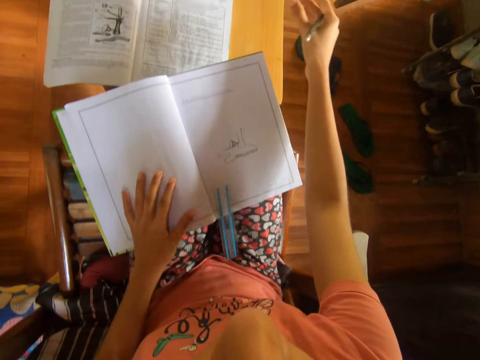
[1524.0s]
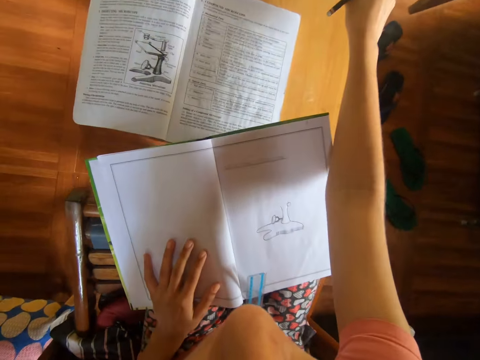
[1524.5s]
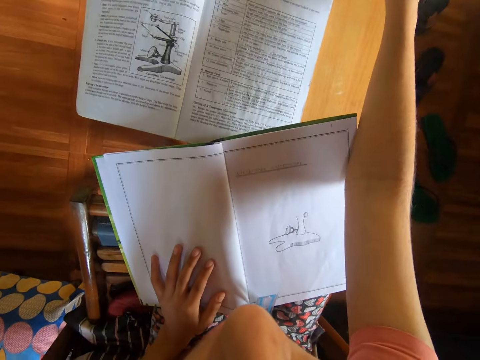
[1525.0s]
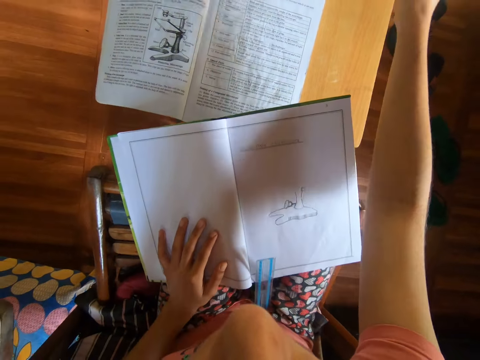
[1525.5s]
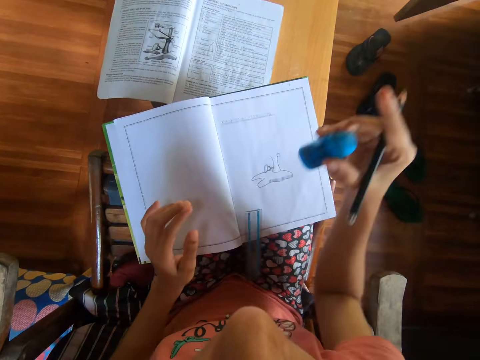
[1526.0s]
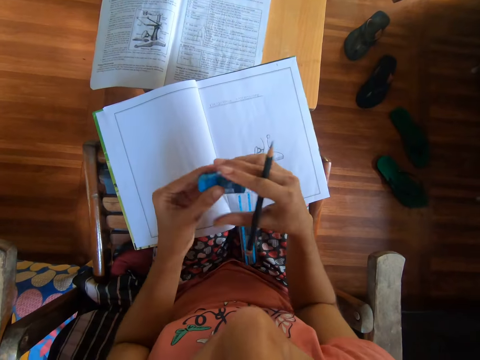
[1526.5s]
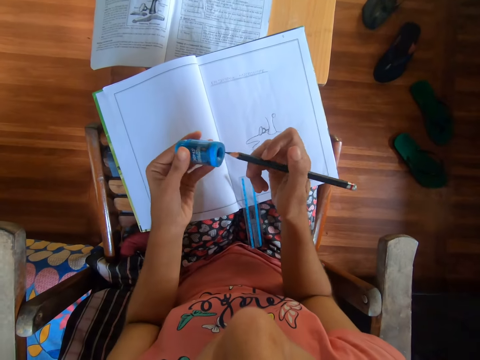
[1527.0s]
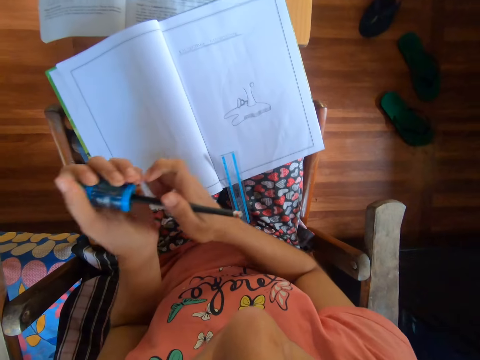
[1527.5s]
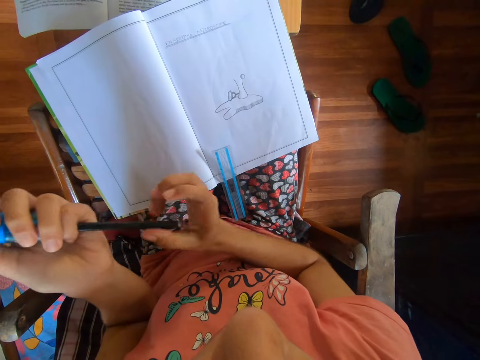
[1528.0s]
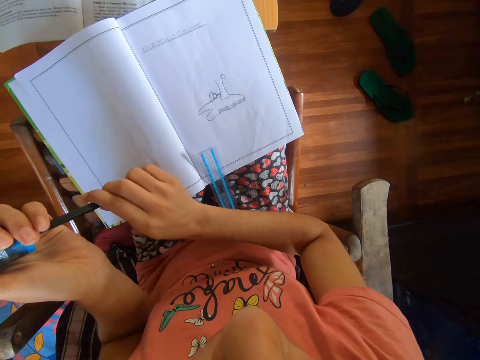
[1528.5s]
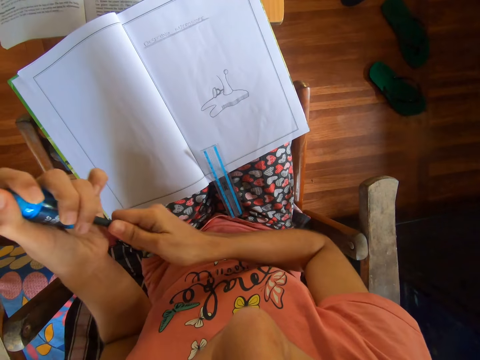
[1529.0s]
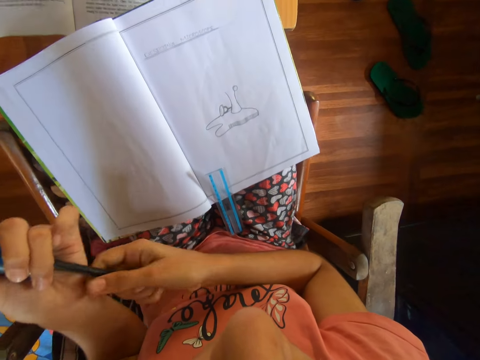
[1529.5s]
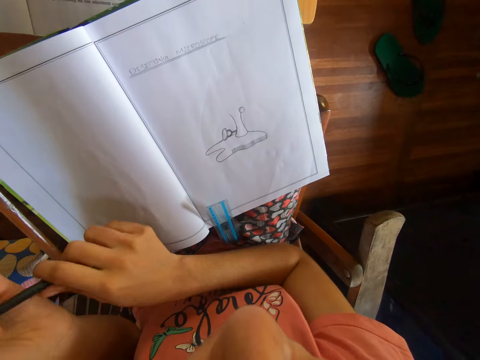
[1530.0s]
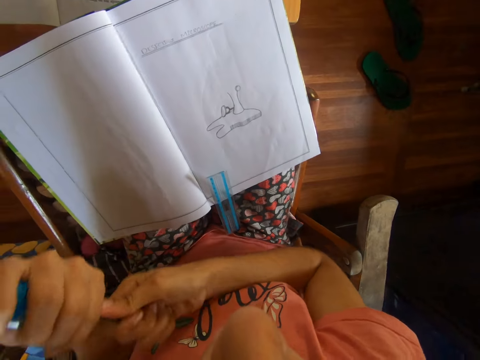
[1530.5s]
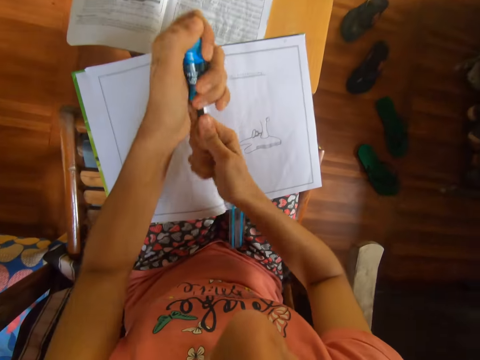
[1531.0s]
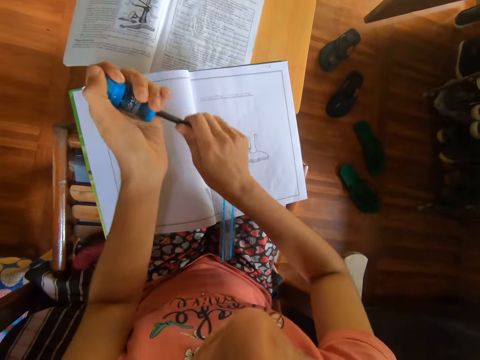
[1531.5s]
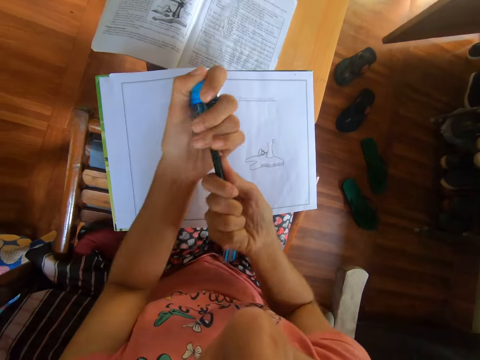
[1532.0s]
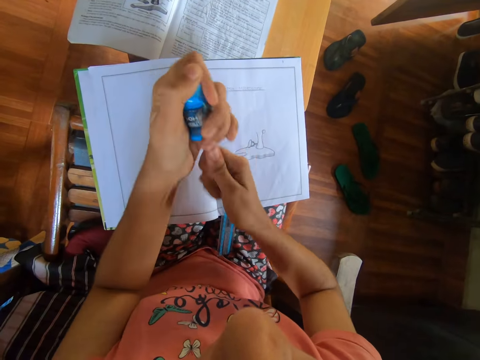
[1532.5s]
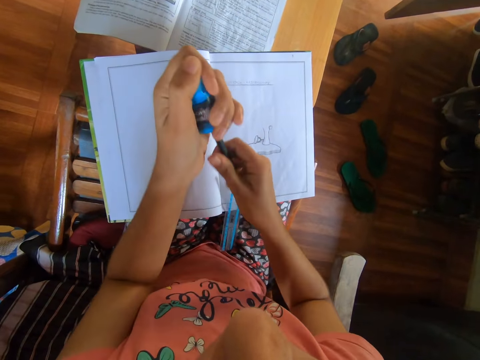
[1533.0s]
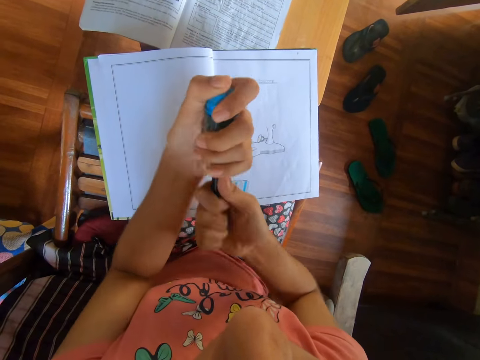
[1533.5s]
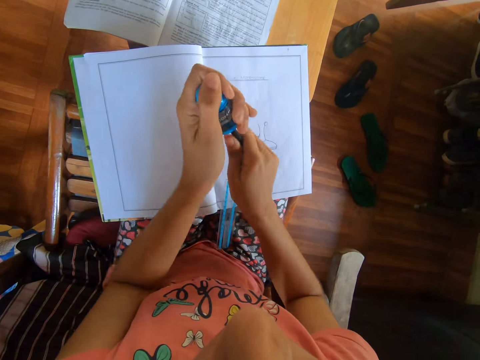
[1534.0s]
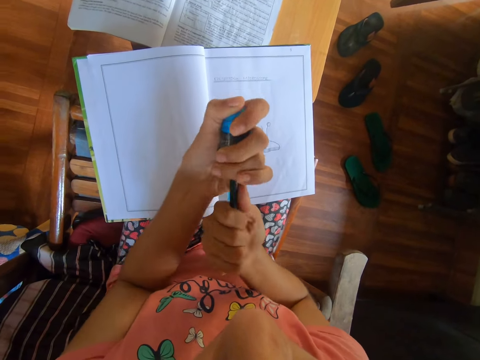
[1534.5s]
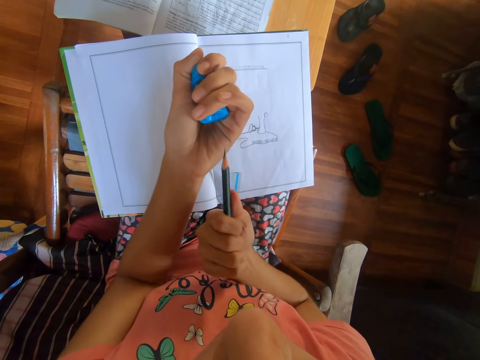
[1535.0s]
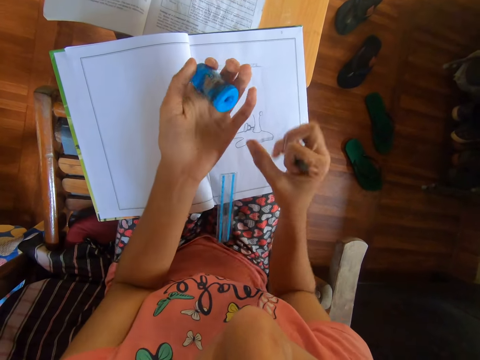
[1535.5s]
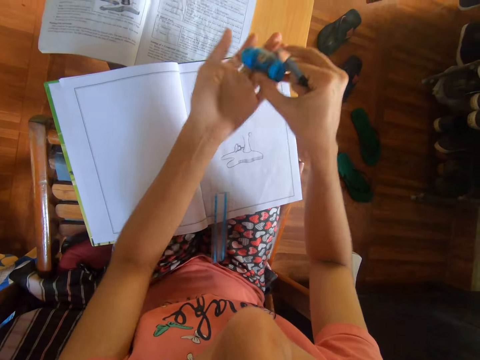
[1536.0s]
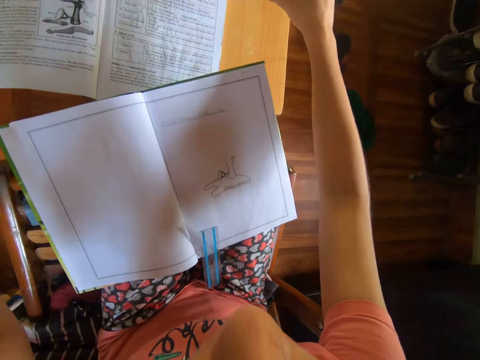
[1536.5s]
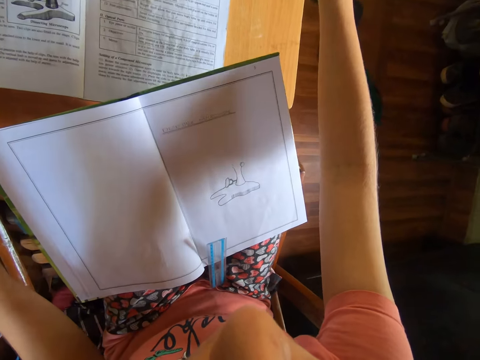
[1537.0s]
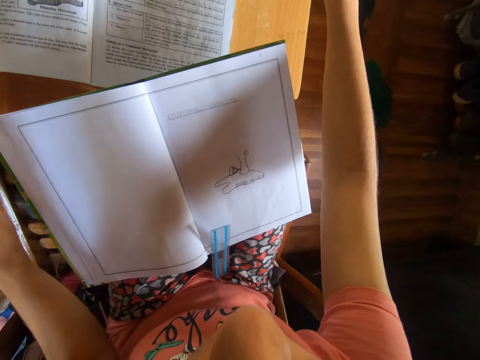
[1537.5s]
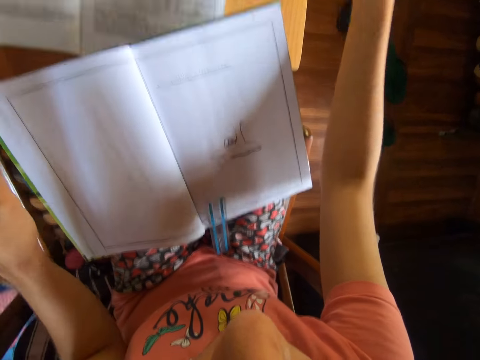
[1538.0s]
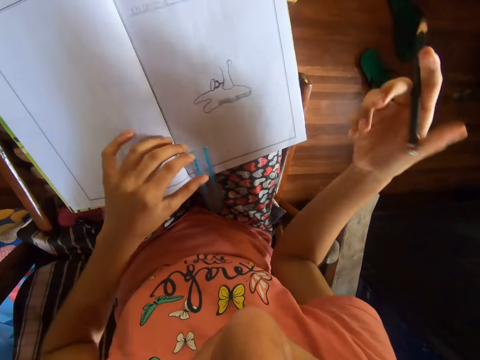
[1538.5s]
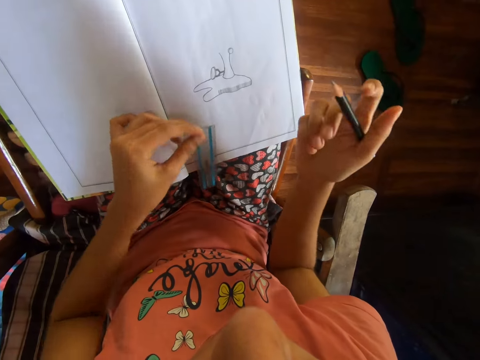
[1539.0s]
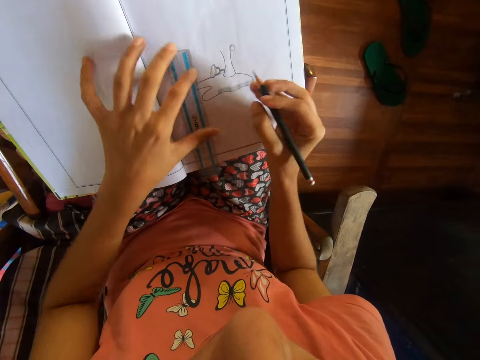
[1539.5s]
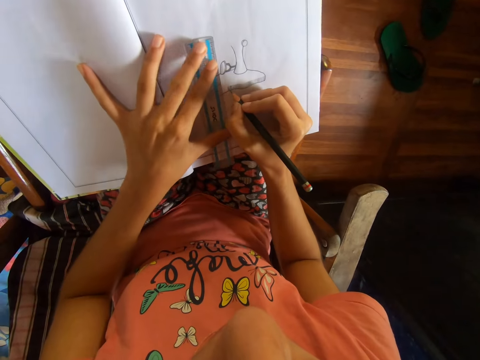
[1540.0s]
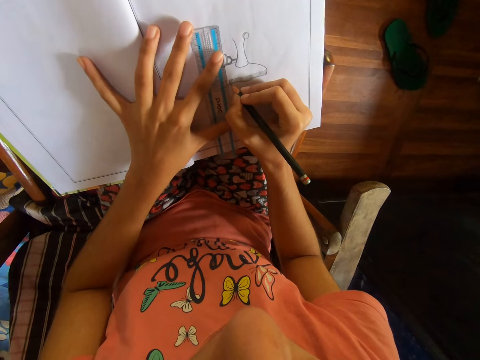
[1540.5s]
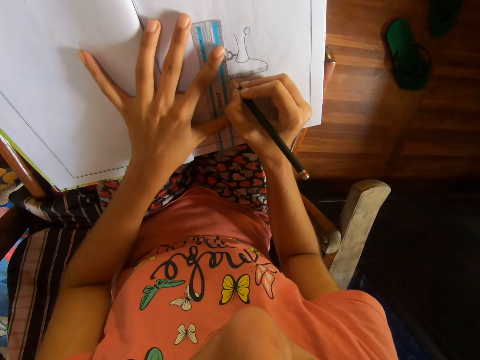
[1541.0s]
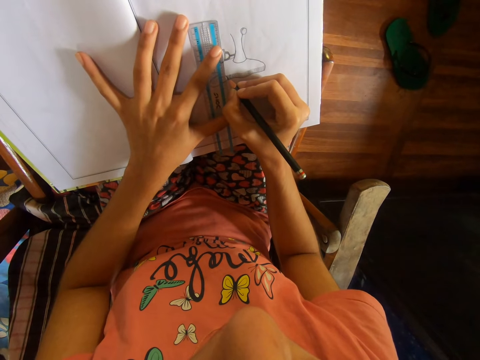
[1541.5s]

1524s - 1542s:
The camera wearer moves her left hand and moves her right hand. She picks up the pencil sharpener and eraser combo from the table with her right hand. She passes the pencil sharpener and eraser combo from her right hand to her left hand. She holds the sharpener with her left hand. She sharpens the pencil in her right hand with the pencil sharpener and eraser combo in her left hand. She puts the pencil in the sharpener. She removes the pencil in the sharpener. She passes the pencil sharpener and eraser combo from her left hand to her right hand. She picks up the sharpener with her right hand. She drops the pencil sharpener and eraser combo on the table with her right hand. She moves the ruler on the drawing book with her left hand. She picks up the ruler with her left hand. She puts the ruler on the drawing book. She draws on the drawing book with the pencil and the ruler in her hands.

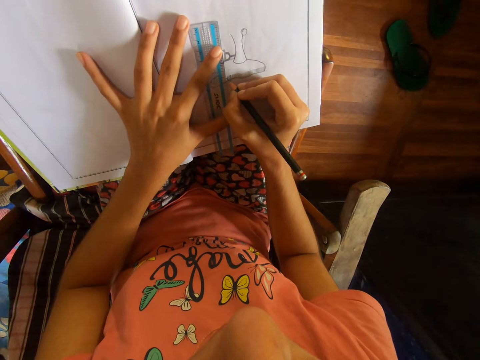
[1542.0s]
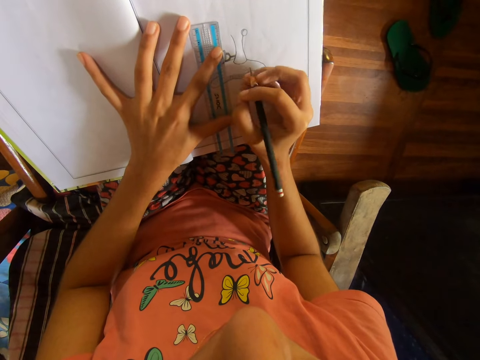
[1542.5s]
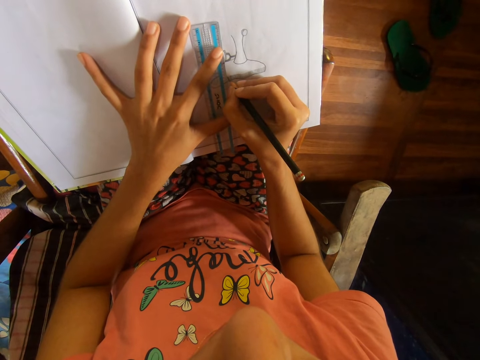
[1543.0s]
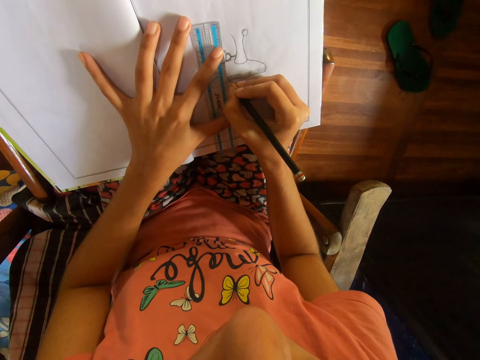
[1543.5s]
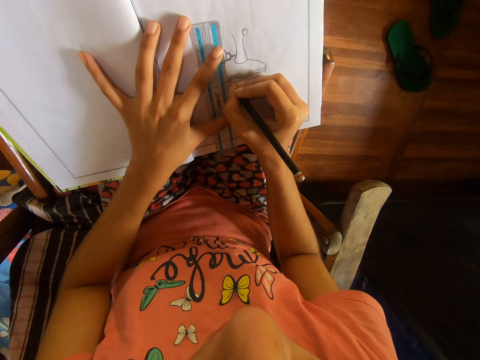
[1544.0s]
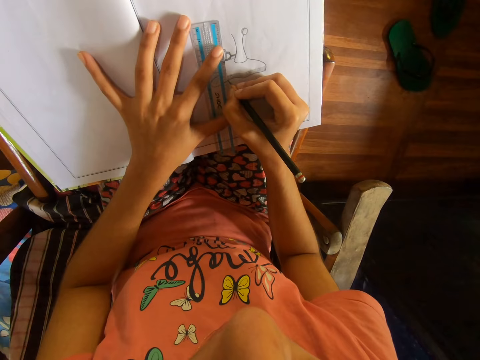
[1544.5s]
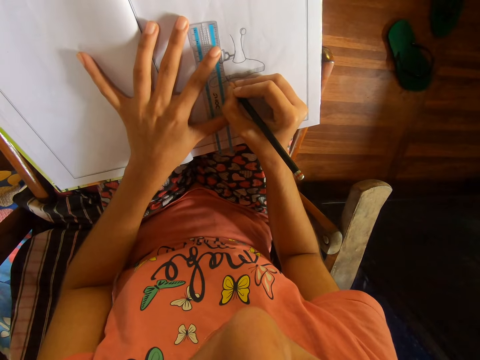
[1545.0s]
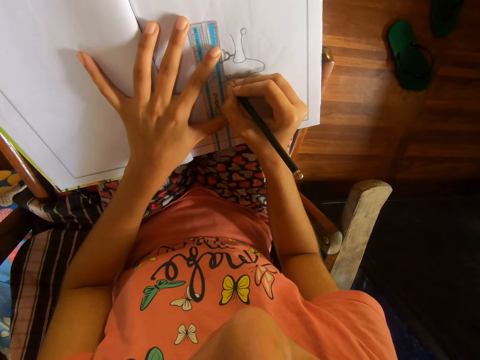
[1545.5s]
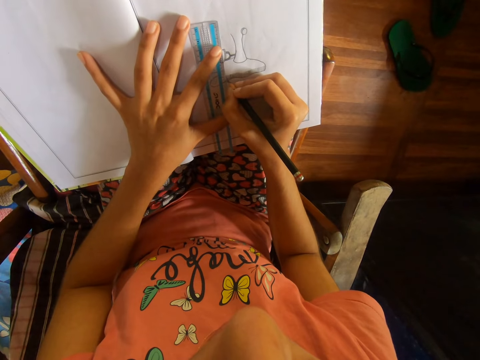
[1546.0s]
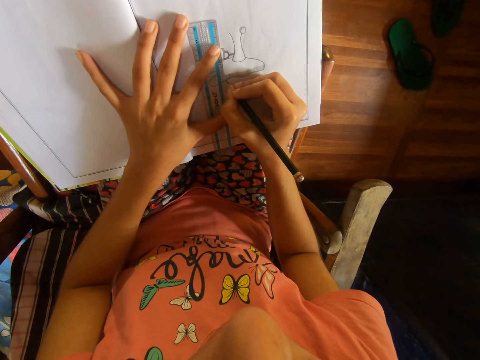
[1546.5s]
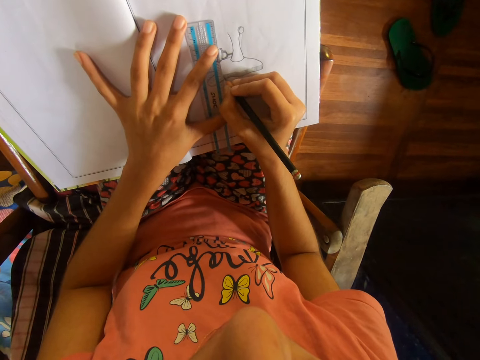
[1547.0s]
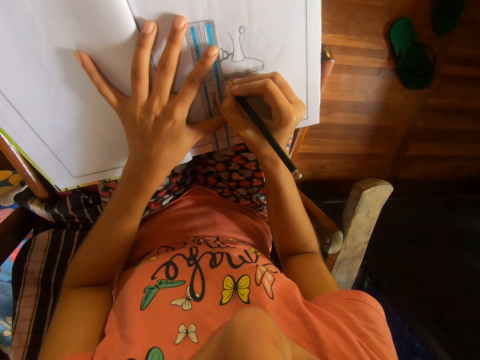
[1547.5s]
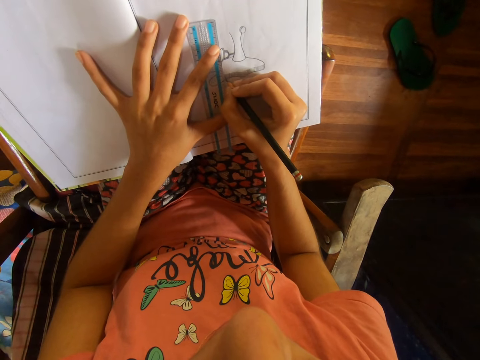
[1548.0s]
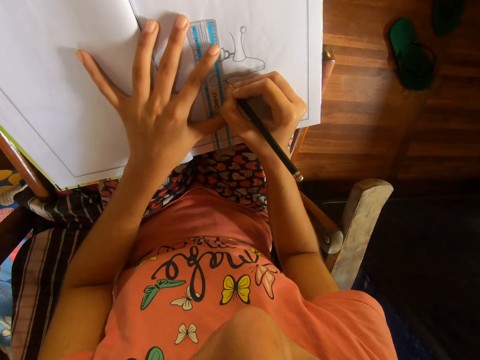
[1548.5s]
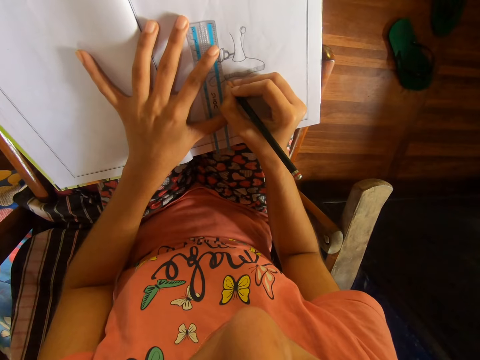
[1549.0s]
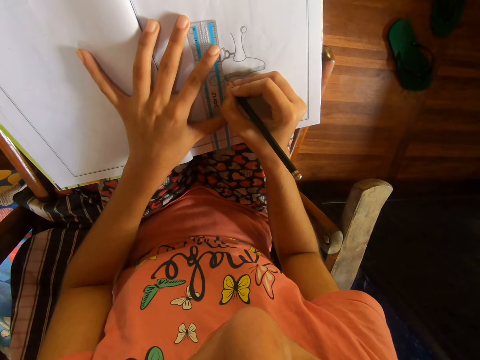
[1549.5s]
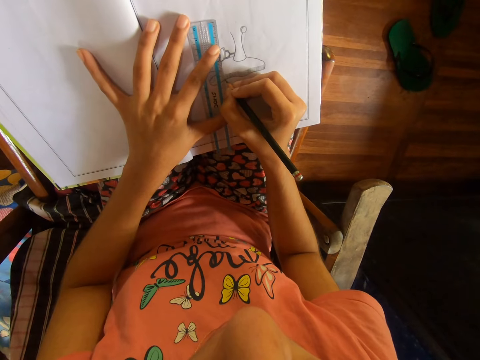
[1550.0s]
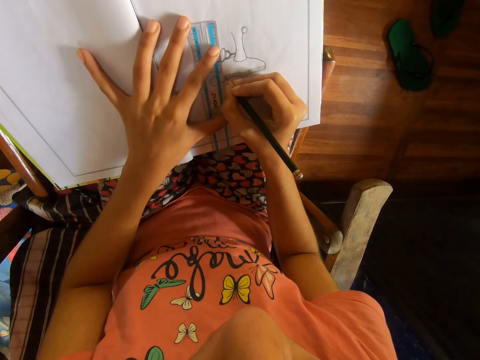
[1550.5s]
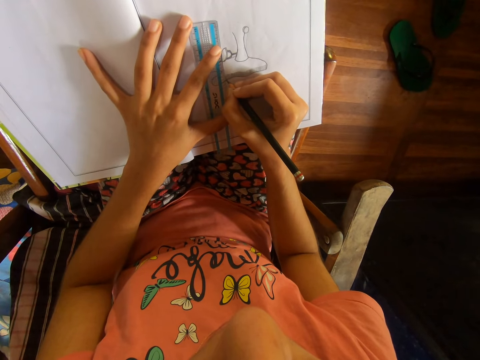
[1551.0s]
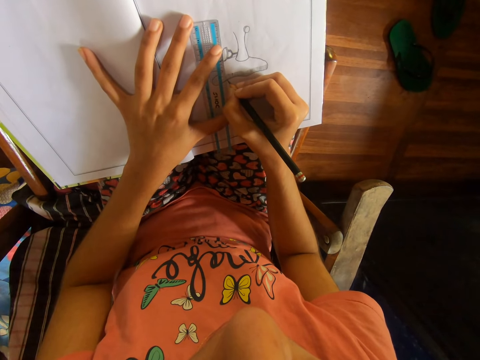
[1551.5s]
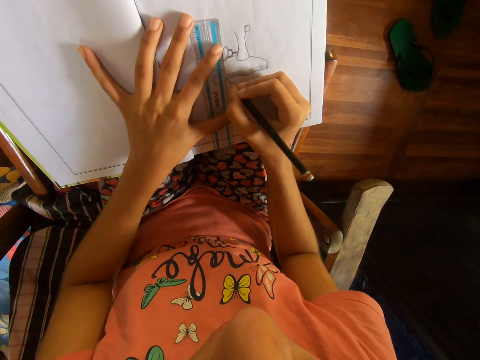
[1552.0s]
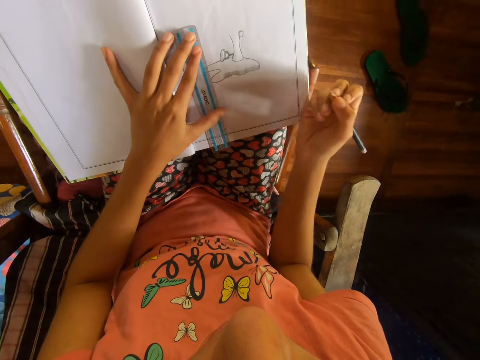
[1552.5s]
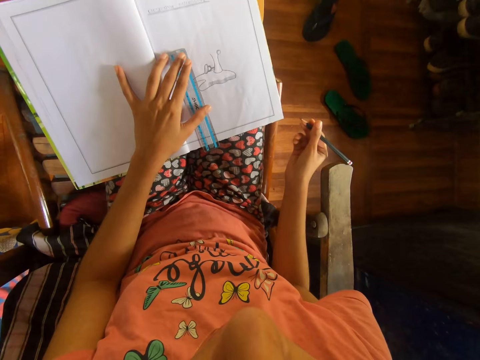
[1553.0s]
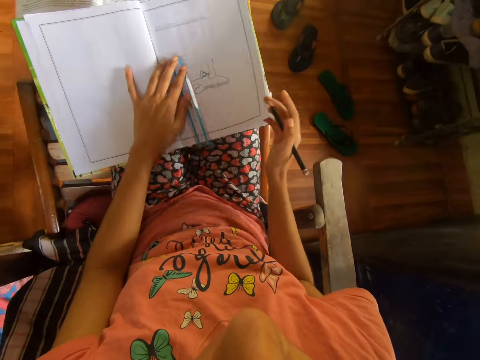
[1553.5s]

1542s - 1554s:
The camera wearer draws with a pencil. They move the ruler with their left hand. They draw with the pencil. They move the ruler with their left hand. They draw with the pencil. They move the ruler with their left hand. They draw with the pencil. They move their right hand and move the ruler with their left hand.
